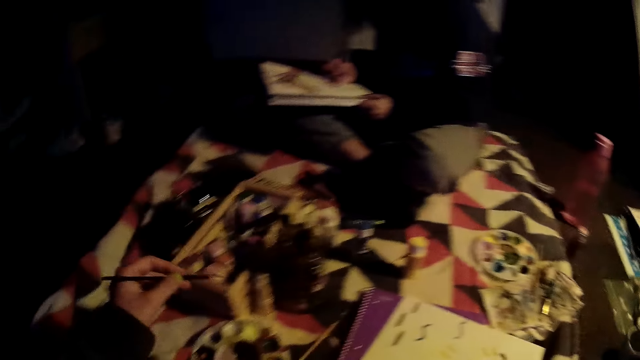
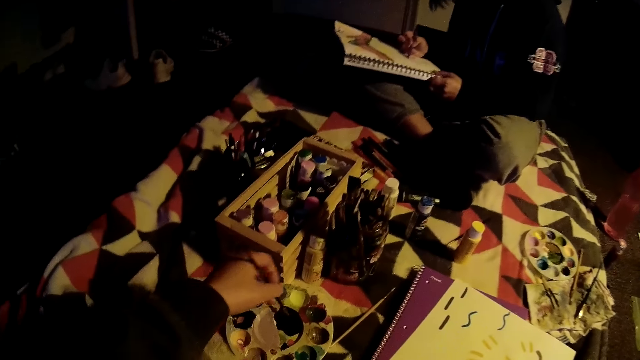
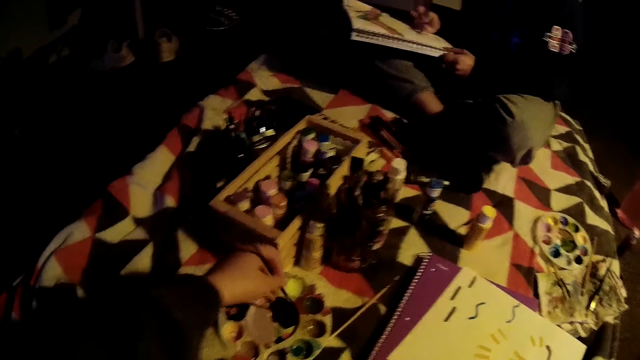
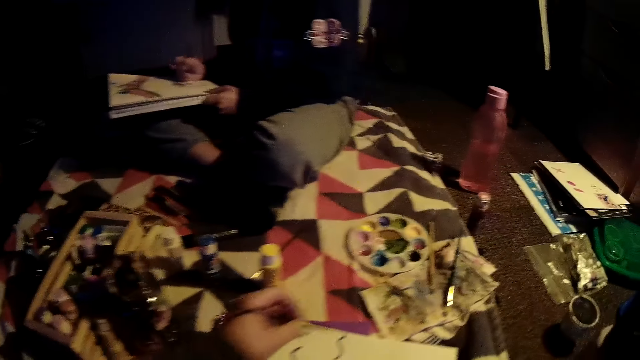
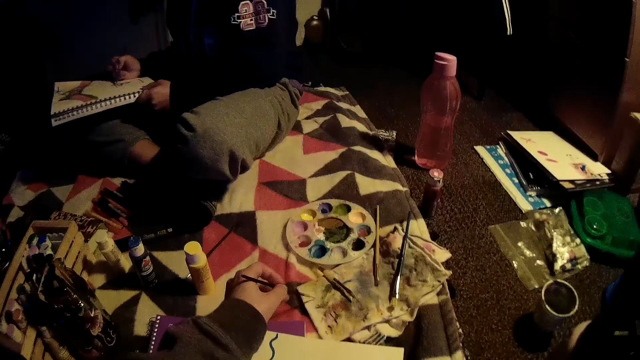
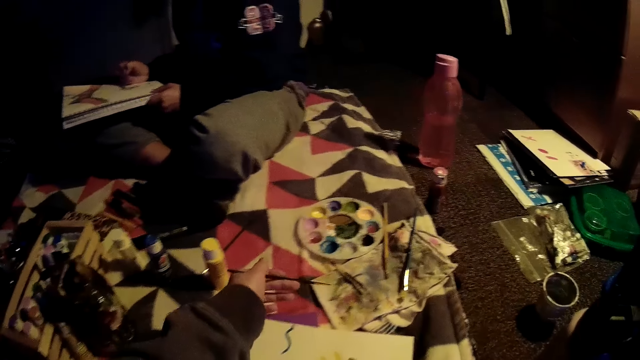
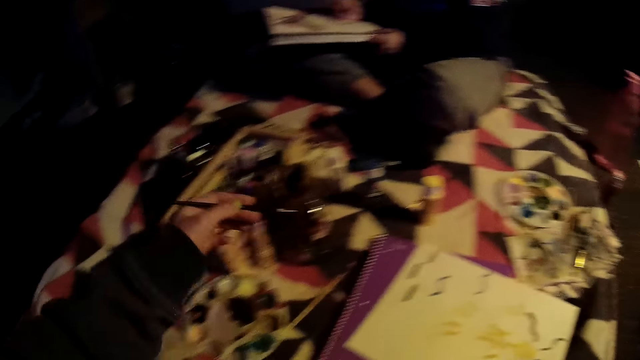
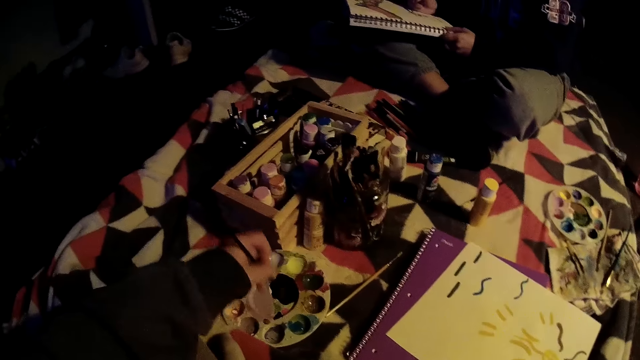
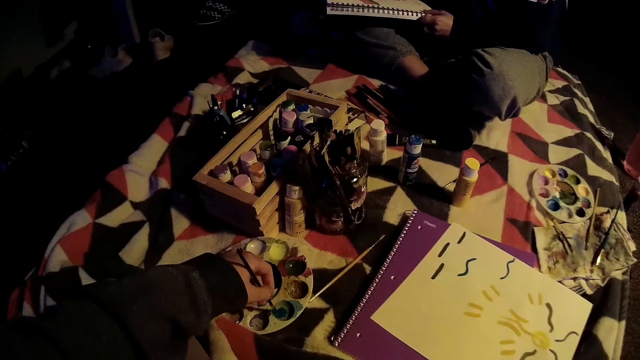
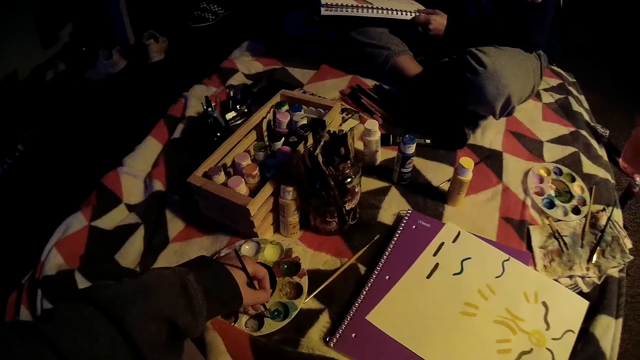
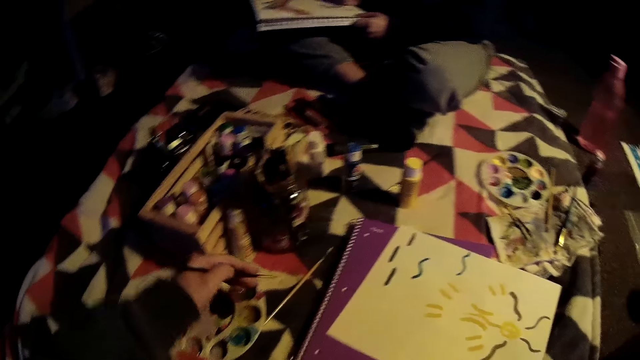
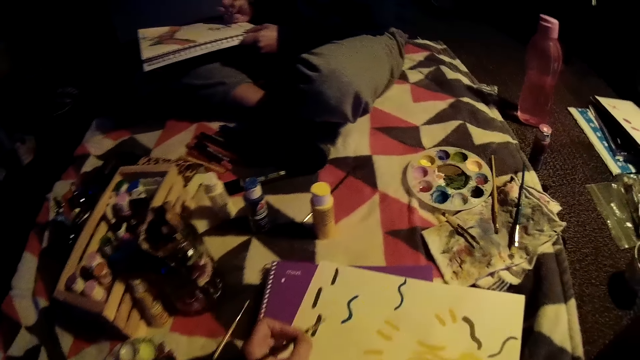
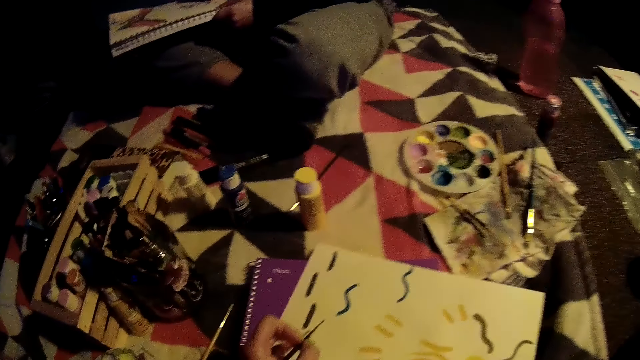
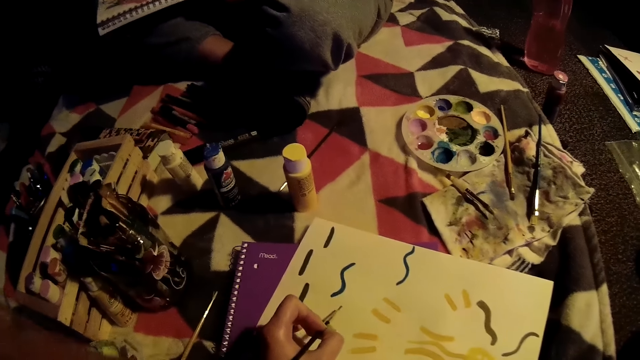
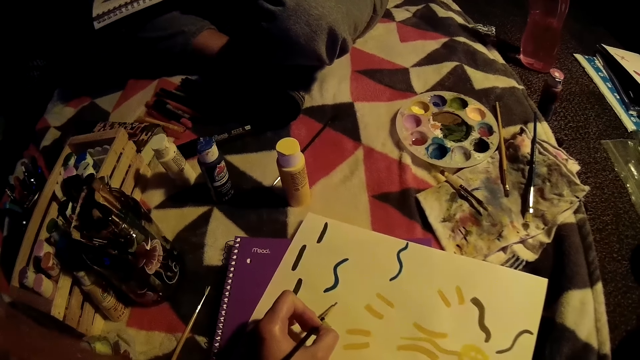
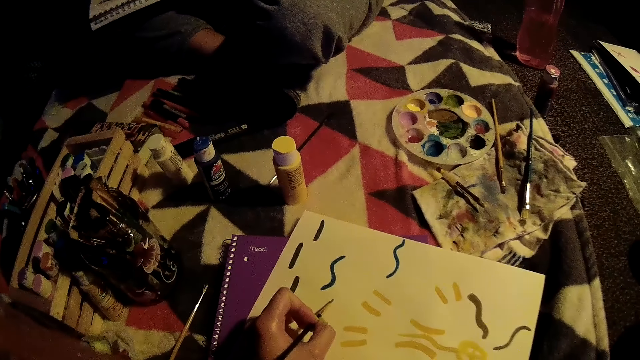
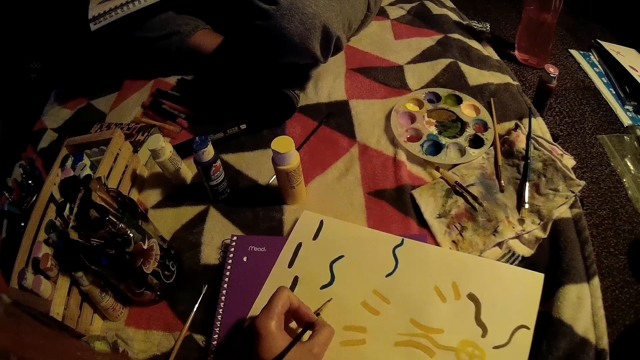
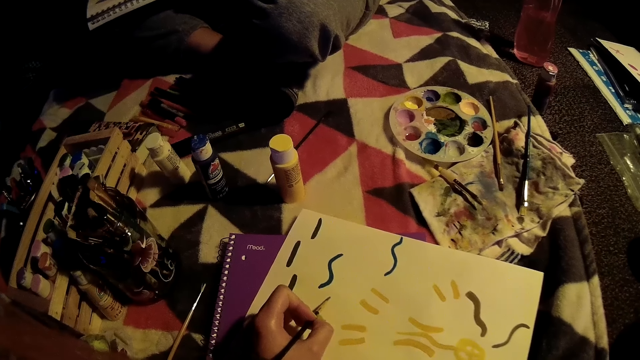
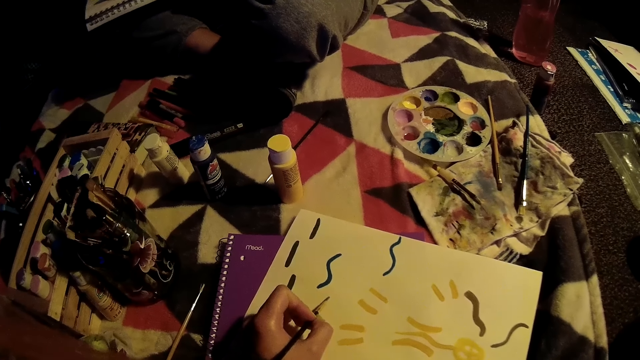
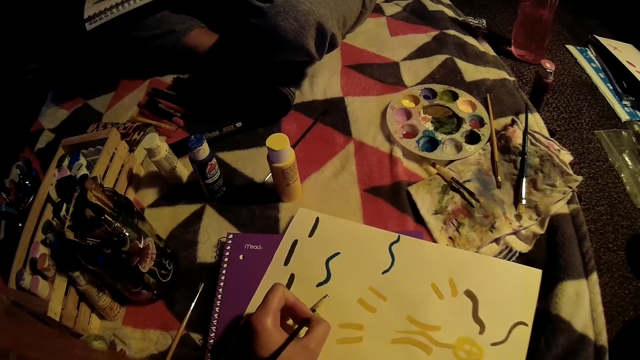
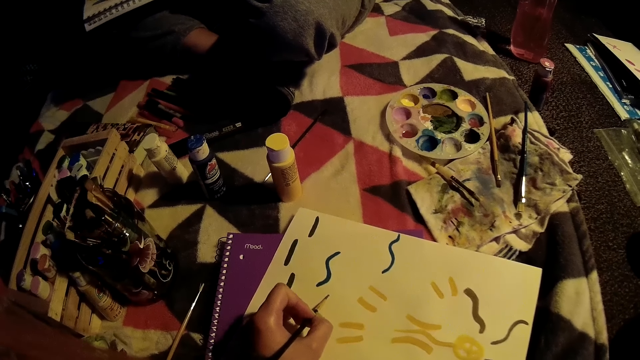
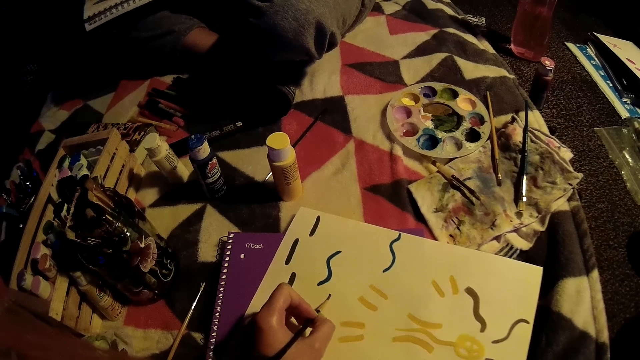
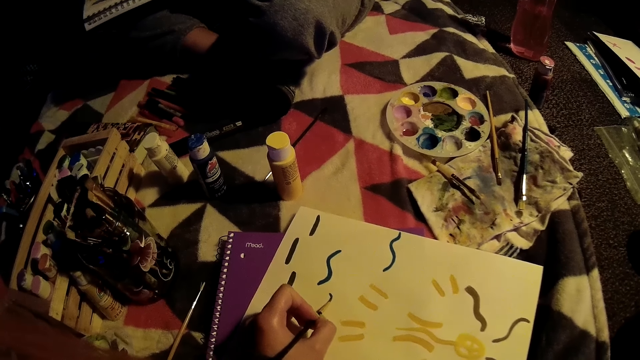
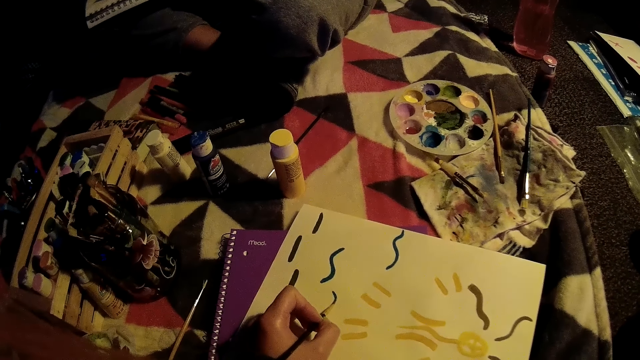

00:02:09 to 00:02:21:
The camera wearer dips the brush into the plastic with her left hand. She dries off the paintbrush with a cloth. She dips the paintbrush in paint. She paints on the book with the brush in her left hand.

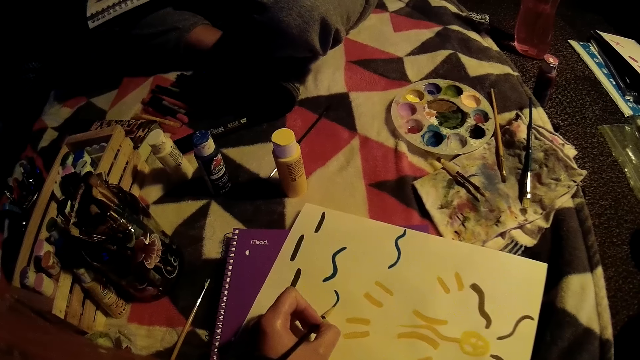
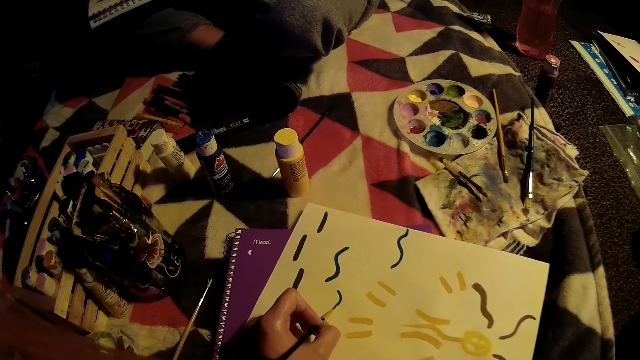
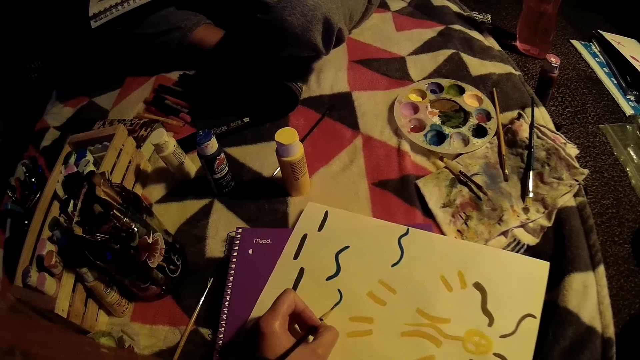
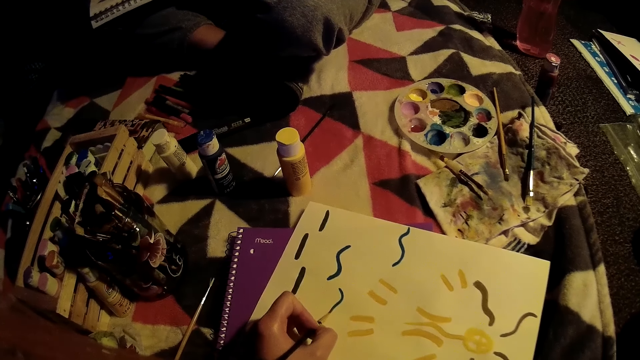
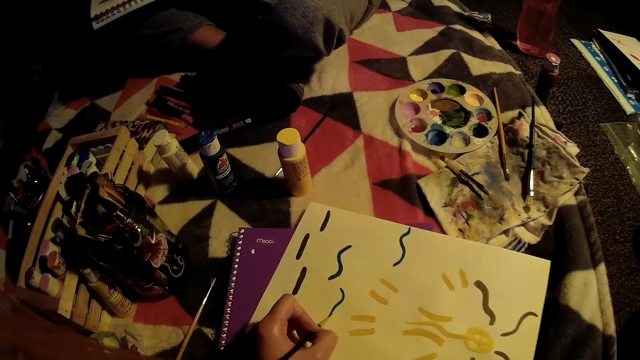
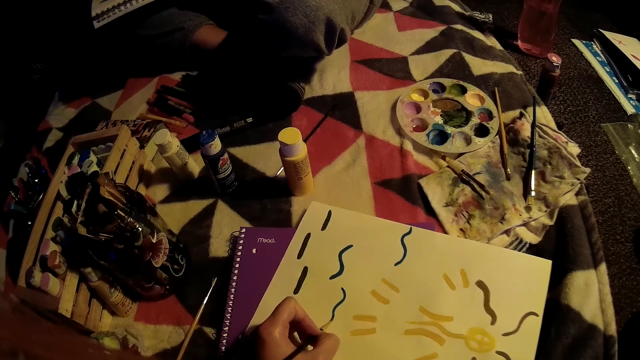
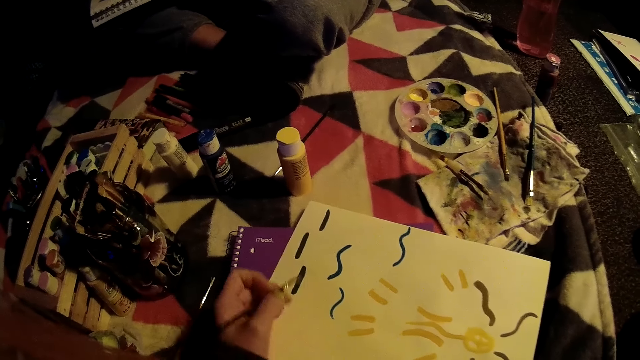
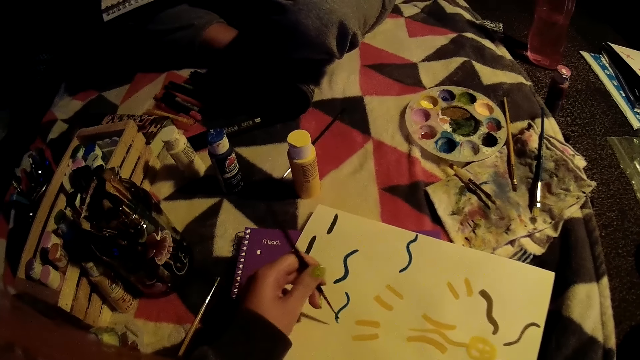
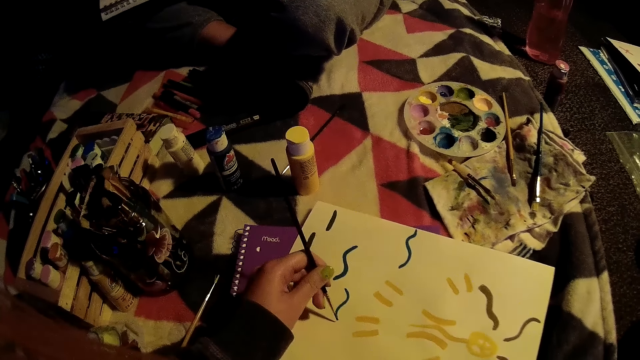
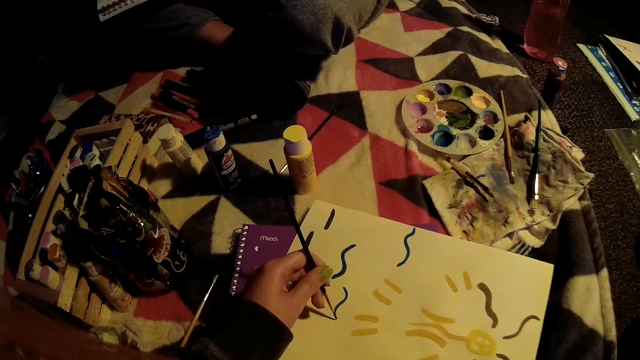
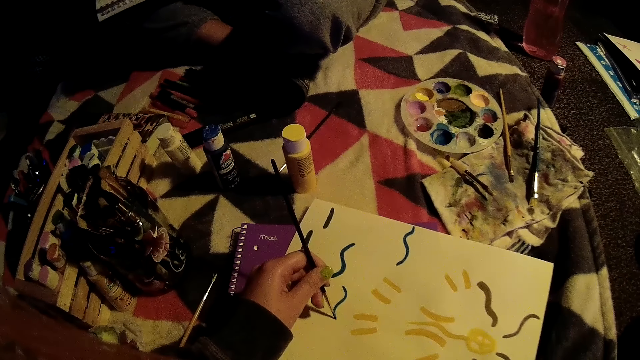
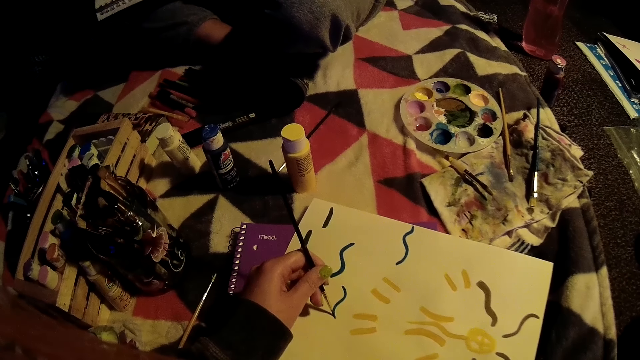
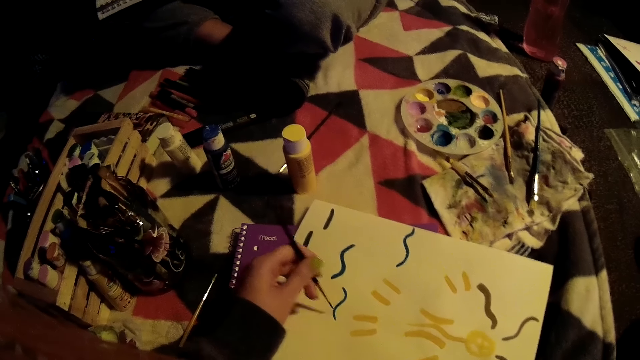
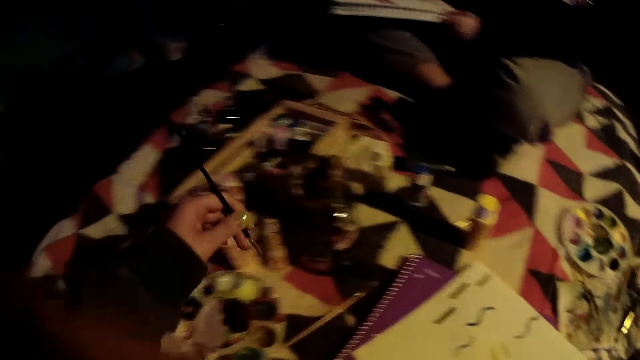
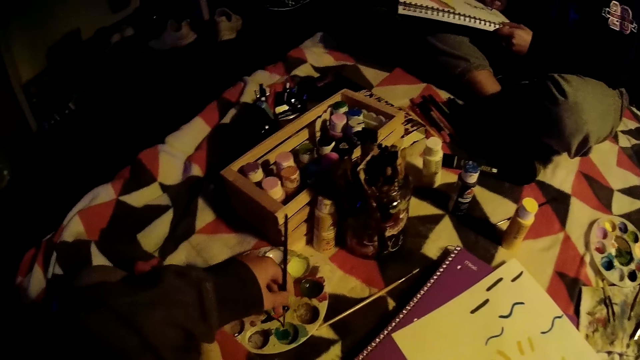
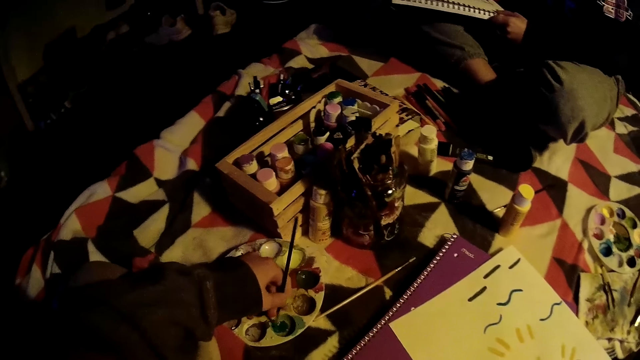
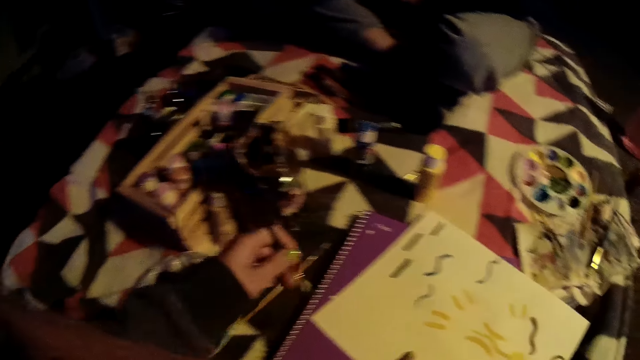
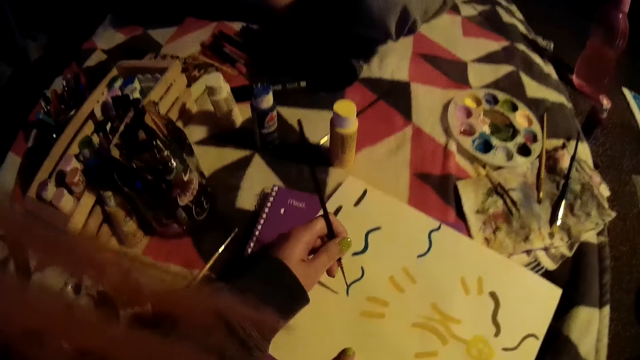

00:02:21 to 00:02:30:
The camera wearer dips the brush into the plastic with her left hand. She paints using the paintbrush.
